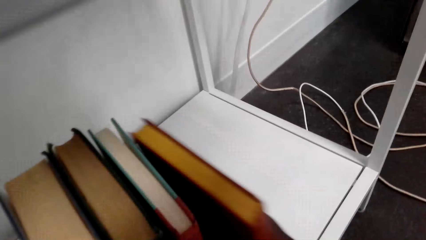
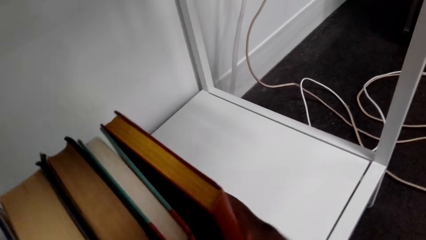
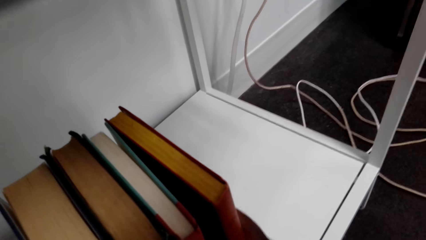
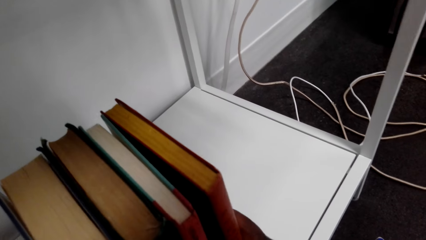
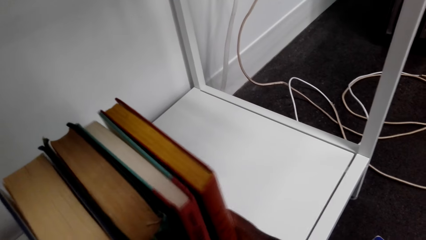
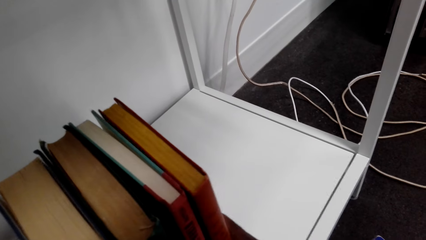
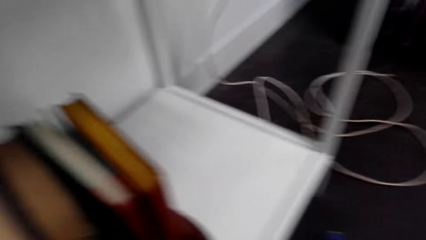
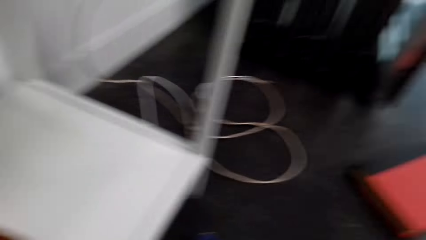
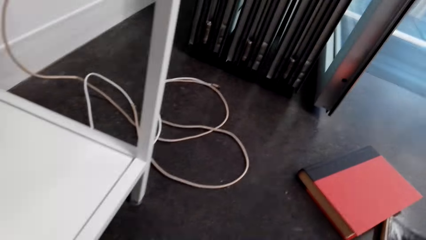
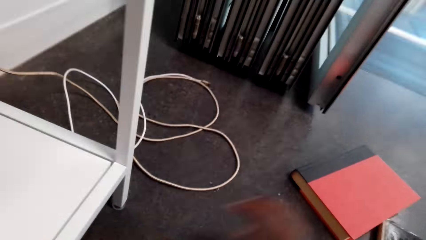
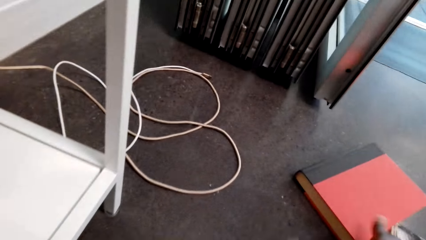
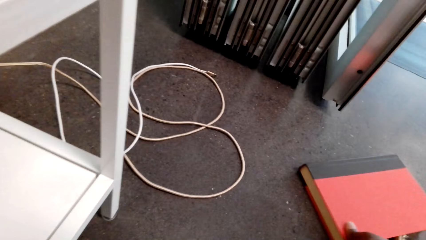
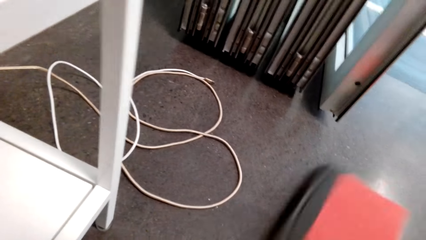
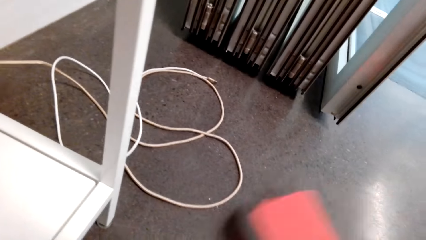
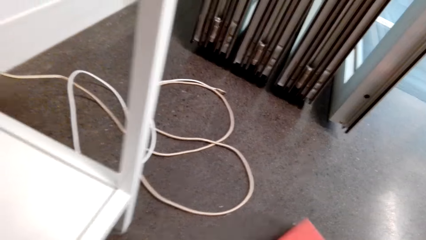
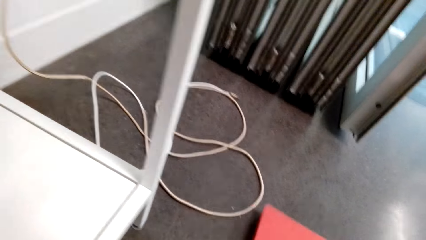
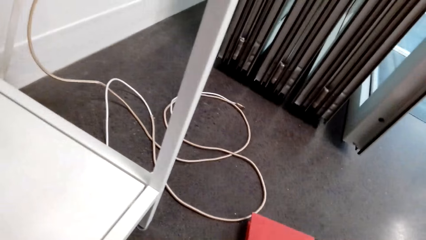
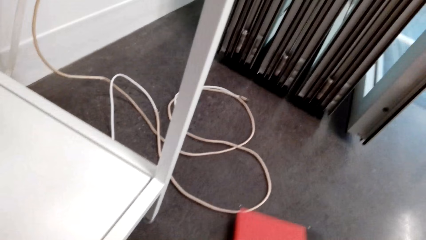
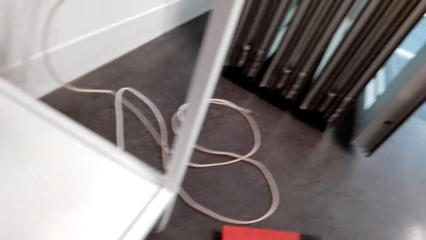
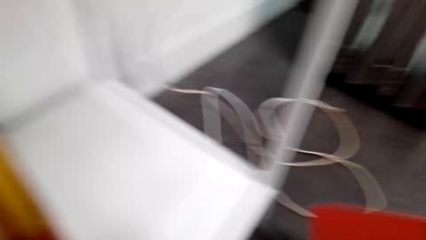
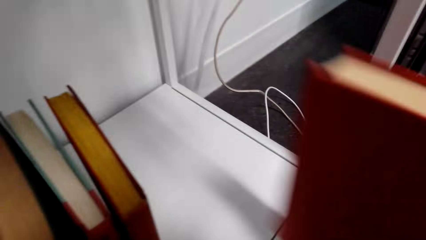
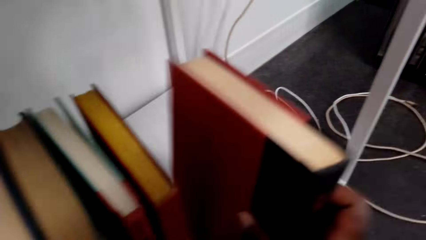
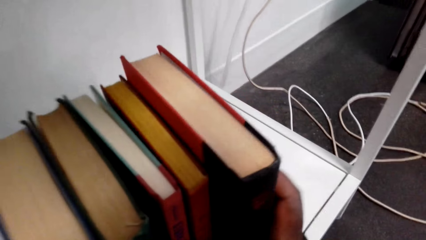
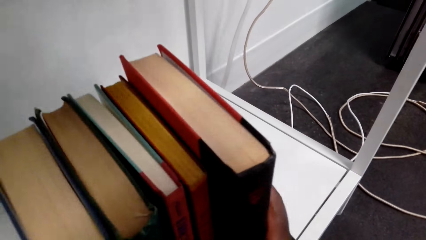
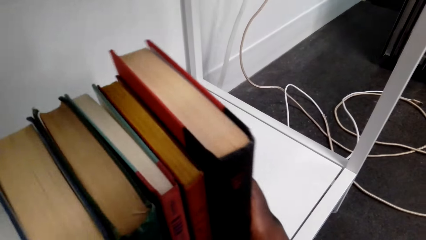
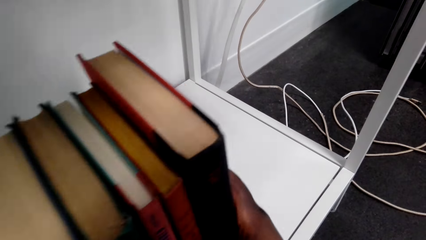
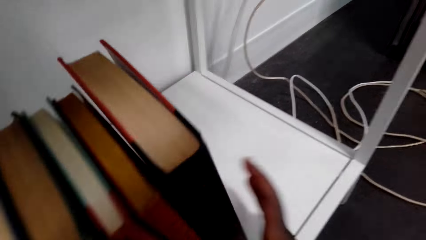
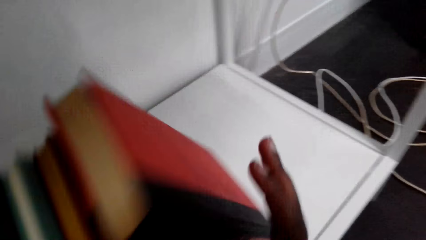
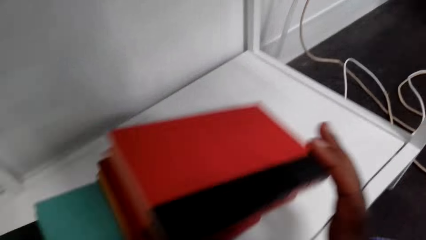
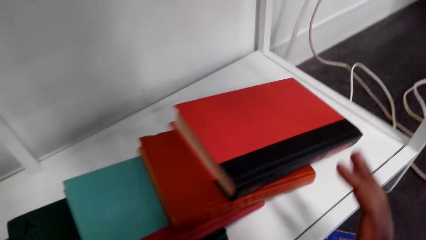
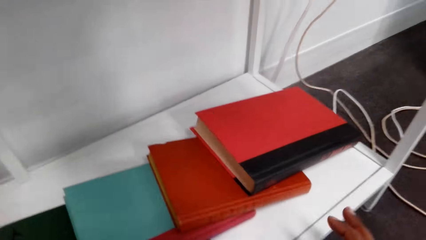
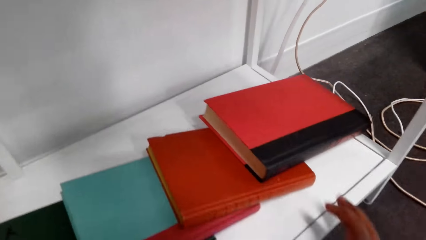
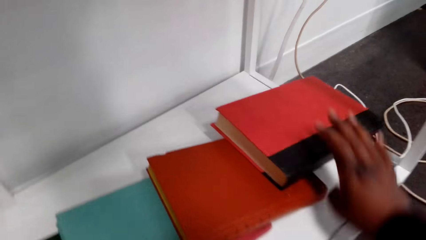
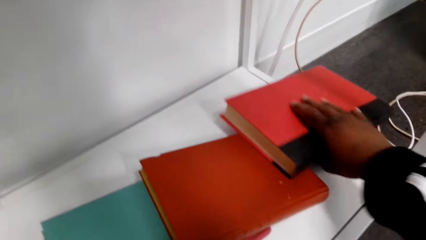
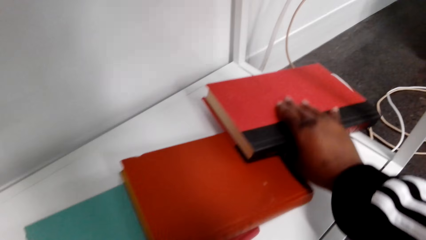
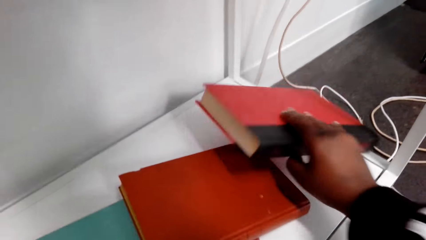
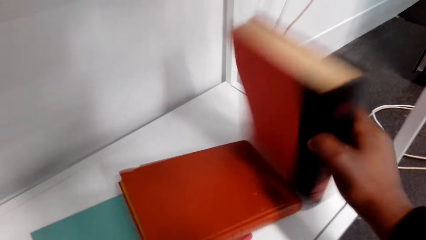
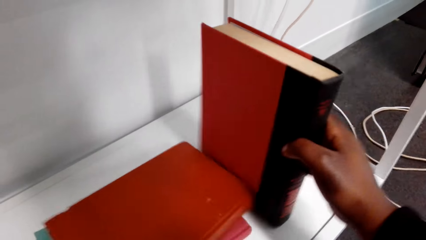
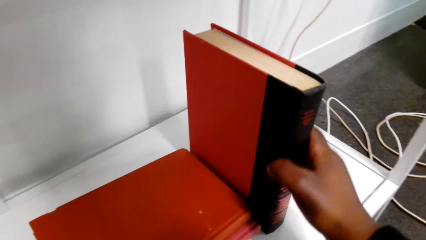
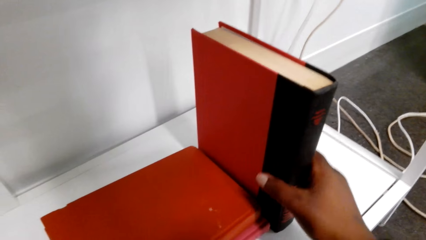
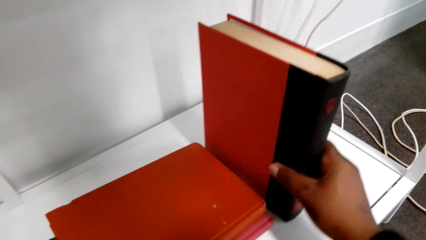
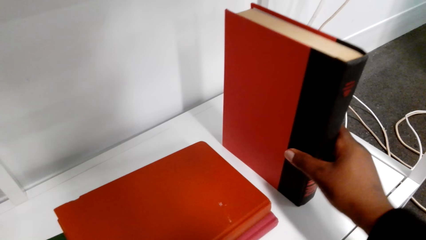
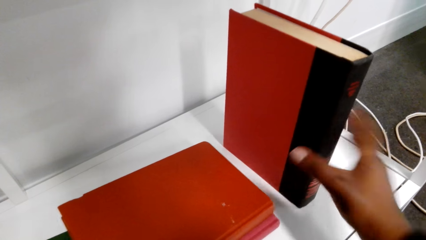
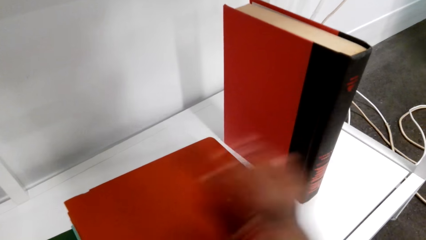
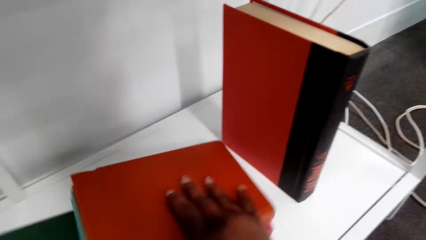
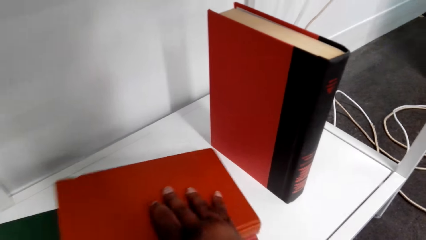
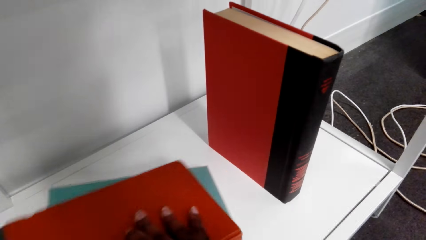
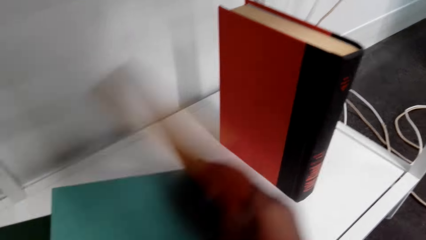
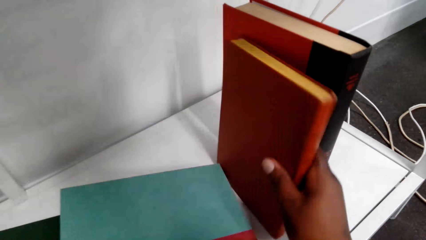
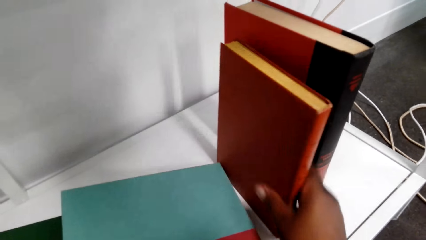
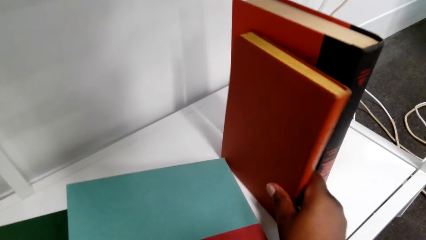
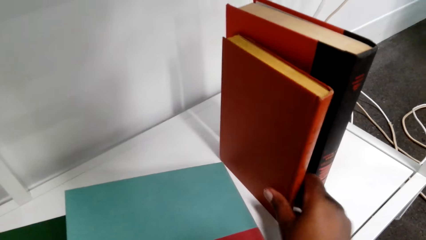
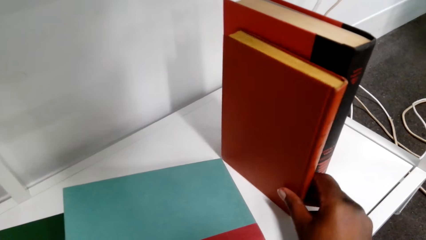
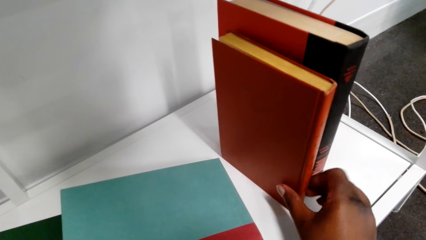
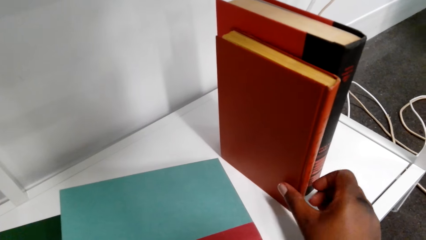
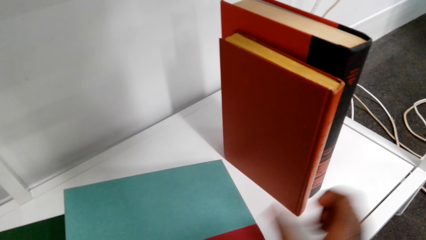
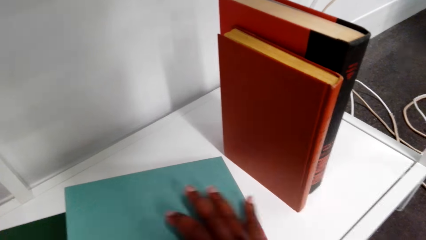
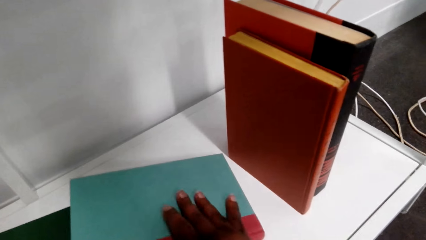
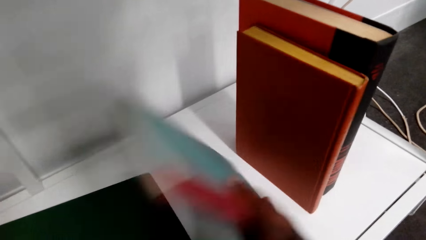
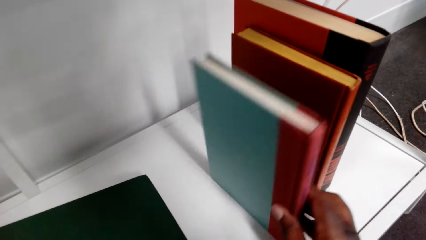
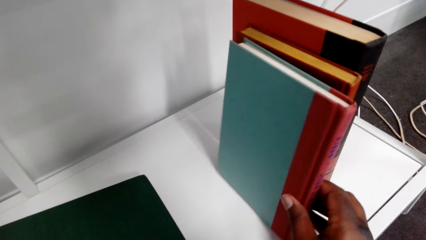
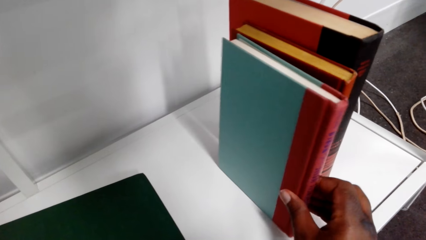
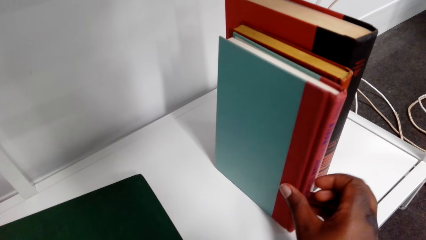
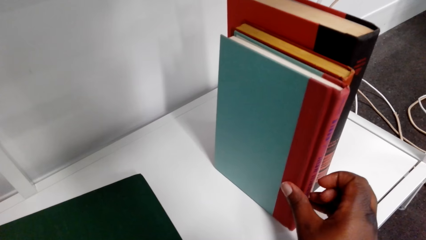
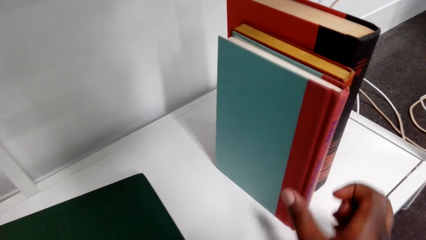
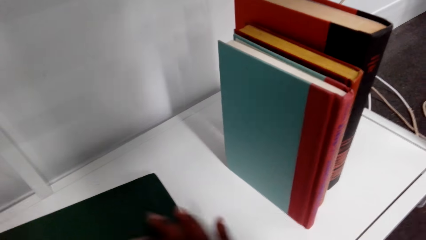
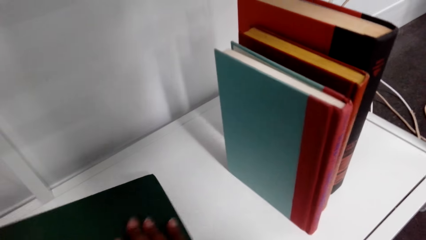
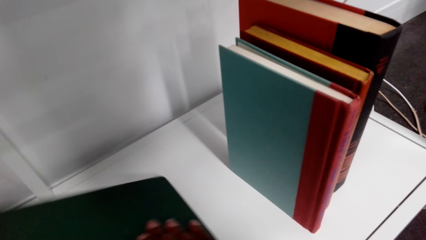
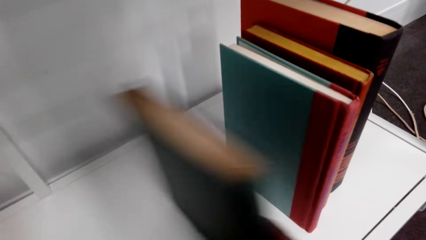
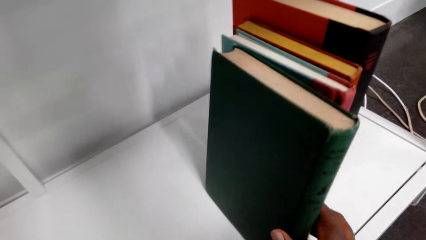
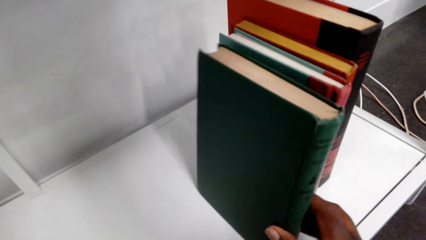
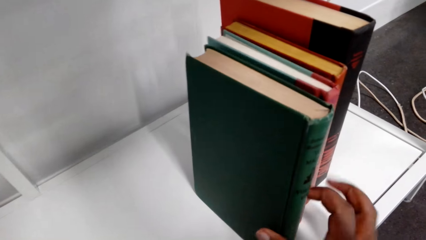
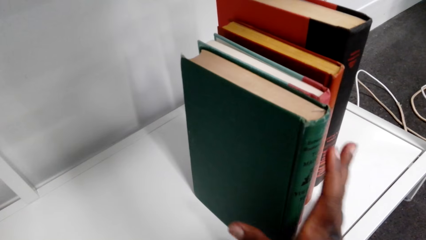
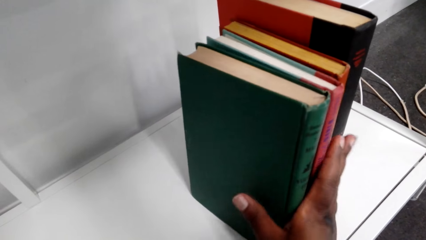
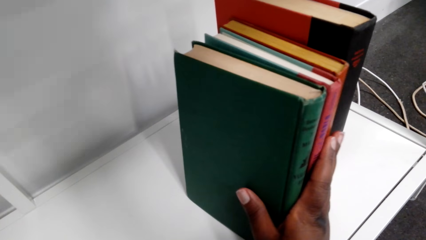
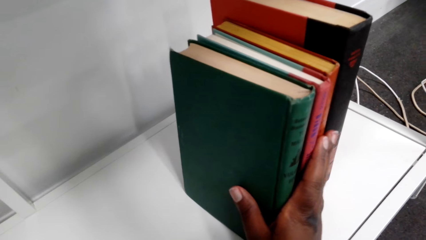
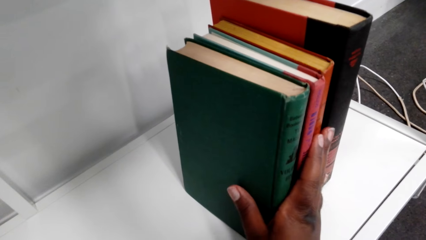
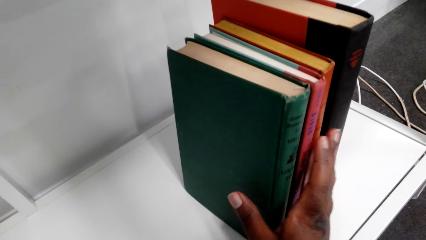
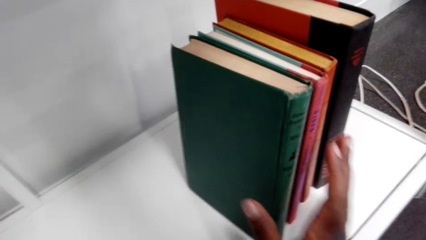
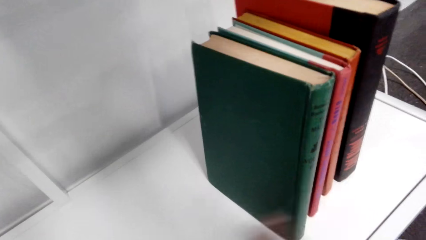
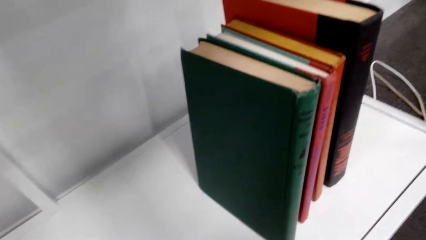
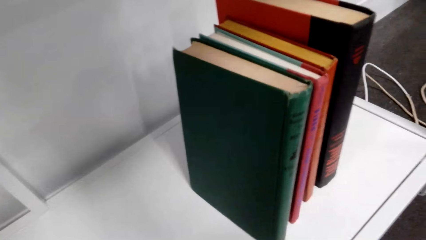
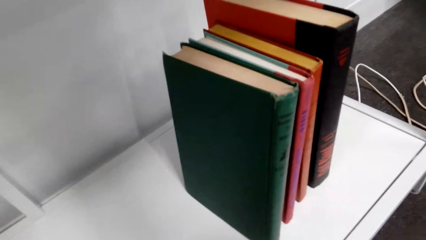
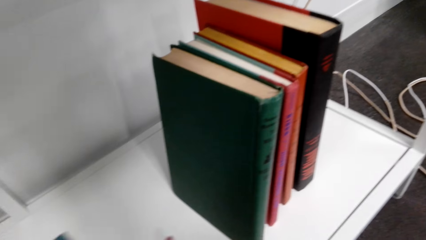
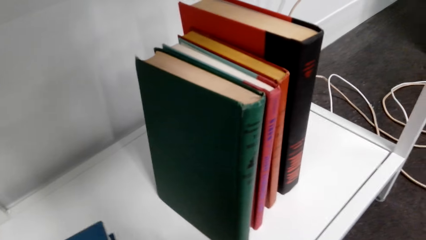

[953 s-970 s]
The camera wearer arranges a book in the bookcase. They put a book on a shelf. They pick up a book on the floor. They arrange a book in the bookcase. They put a book on the shelf. They drop books in the bookcase. They arrange books in the bookcase. They pick up a book repeatedly.
